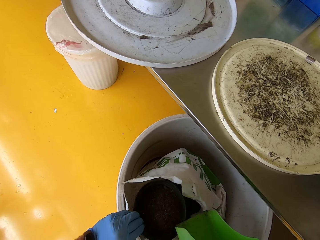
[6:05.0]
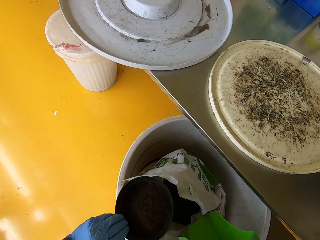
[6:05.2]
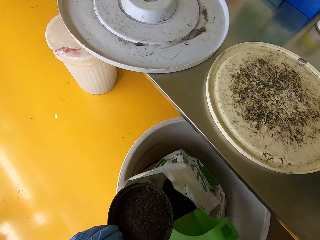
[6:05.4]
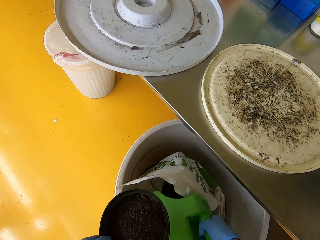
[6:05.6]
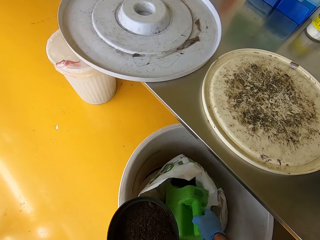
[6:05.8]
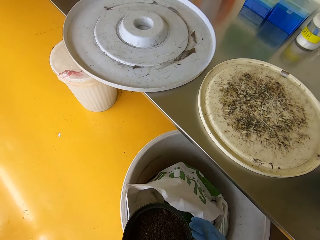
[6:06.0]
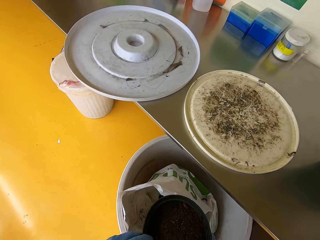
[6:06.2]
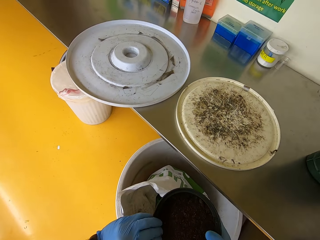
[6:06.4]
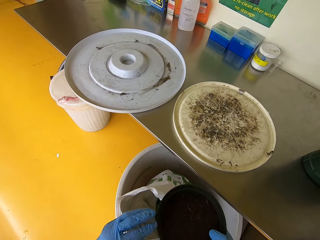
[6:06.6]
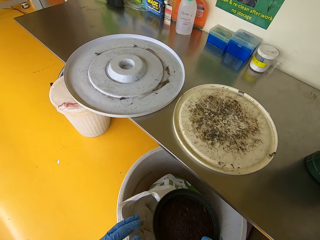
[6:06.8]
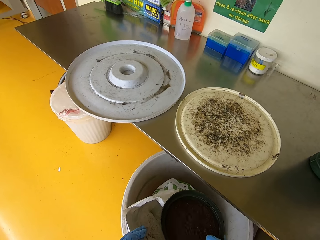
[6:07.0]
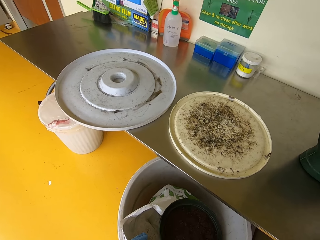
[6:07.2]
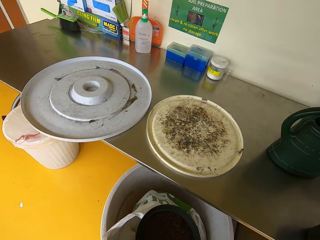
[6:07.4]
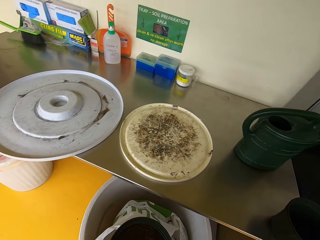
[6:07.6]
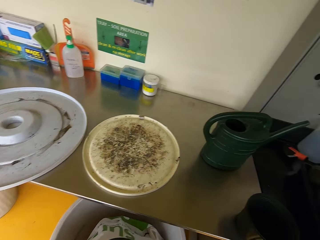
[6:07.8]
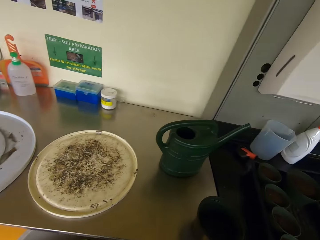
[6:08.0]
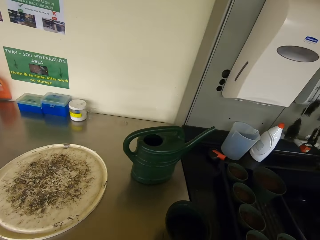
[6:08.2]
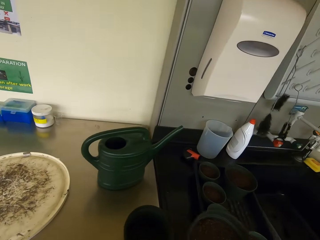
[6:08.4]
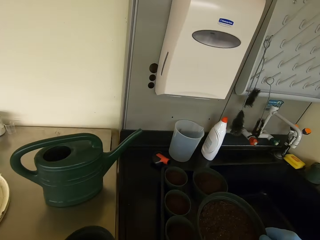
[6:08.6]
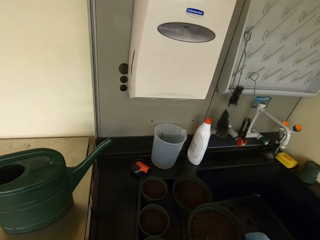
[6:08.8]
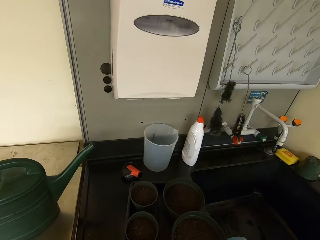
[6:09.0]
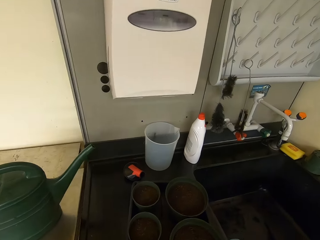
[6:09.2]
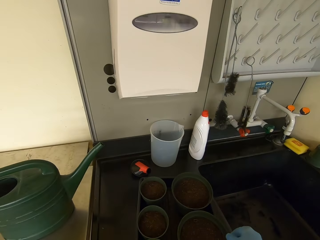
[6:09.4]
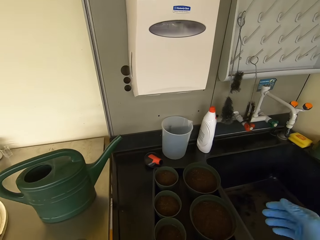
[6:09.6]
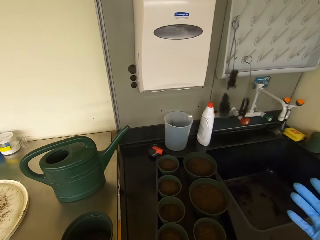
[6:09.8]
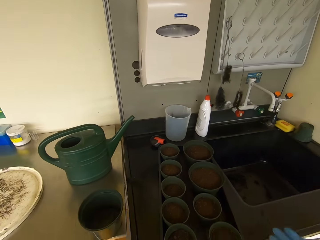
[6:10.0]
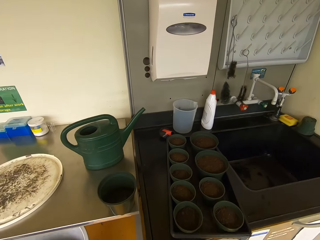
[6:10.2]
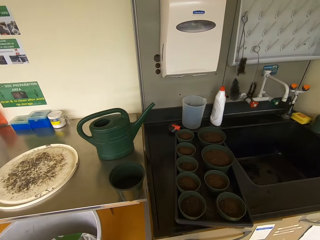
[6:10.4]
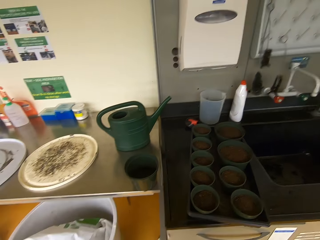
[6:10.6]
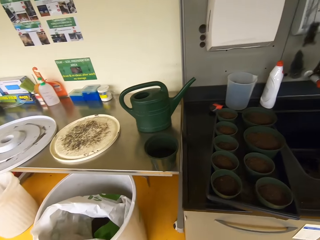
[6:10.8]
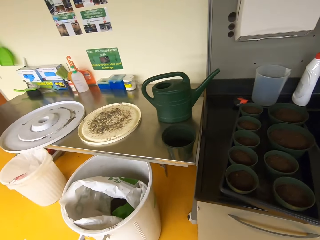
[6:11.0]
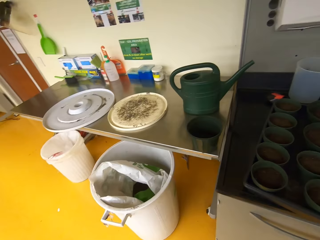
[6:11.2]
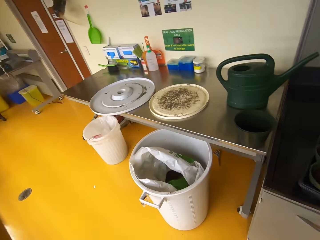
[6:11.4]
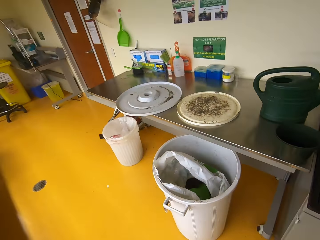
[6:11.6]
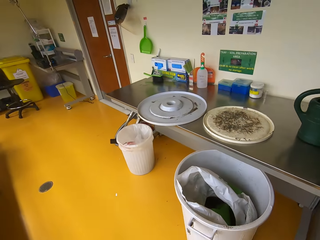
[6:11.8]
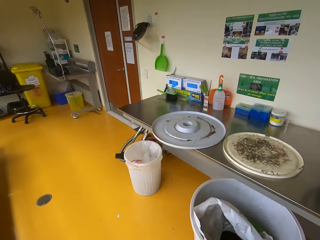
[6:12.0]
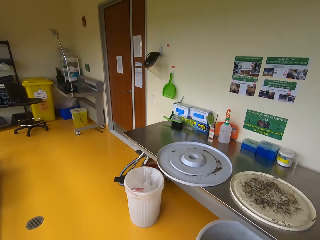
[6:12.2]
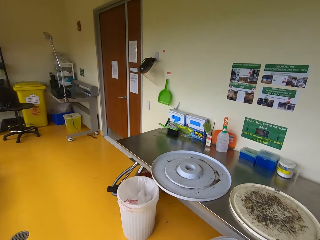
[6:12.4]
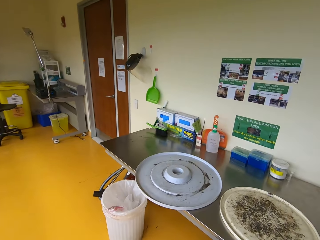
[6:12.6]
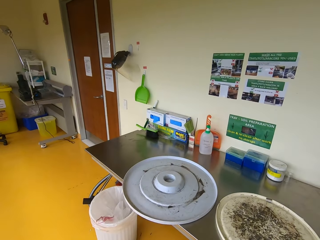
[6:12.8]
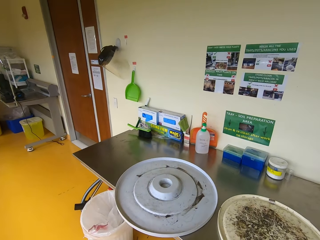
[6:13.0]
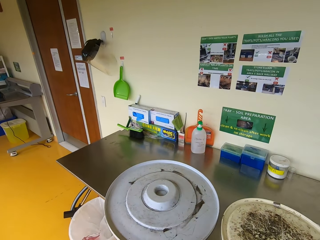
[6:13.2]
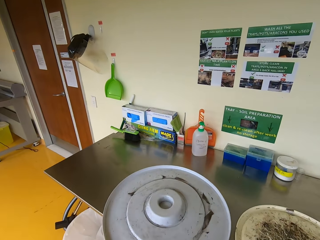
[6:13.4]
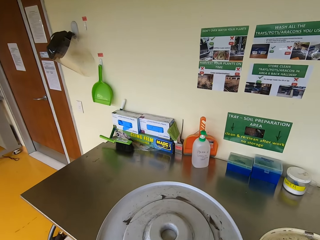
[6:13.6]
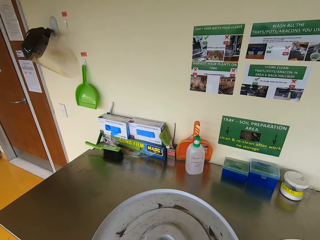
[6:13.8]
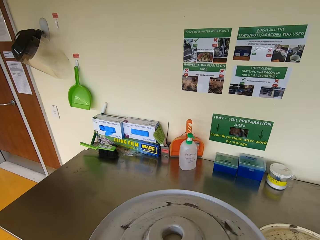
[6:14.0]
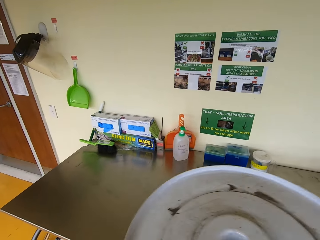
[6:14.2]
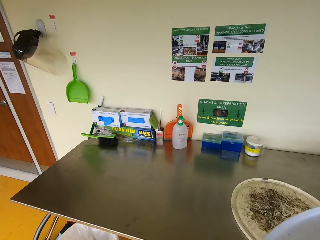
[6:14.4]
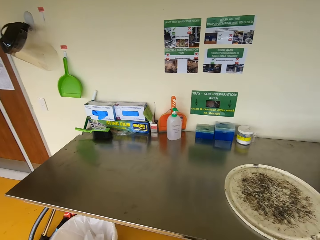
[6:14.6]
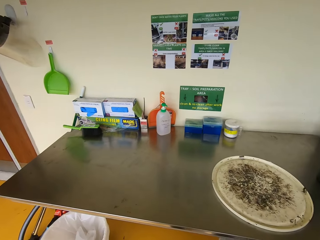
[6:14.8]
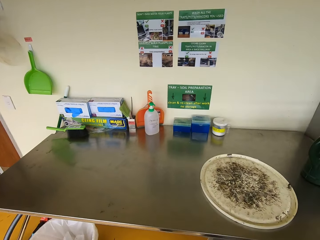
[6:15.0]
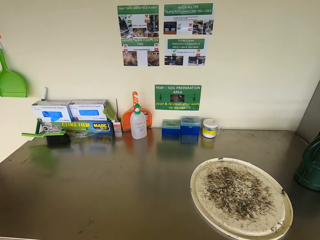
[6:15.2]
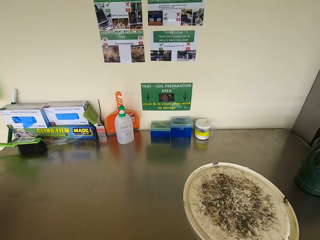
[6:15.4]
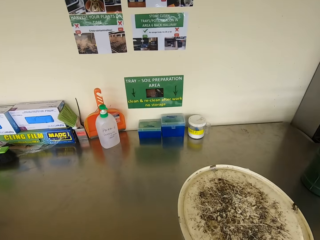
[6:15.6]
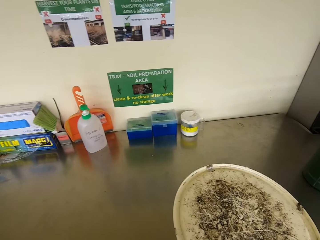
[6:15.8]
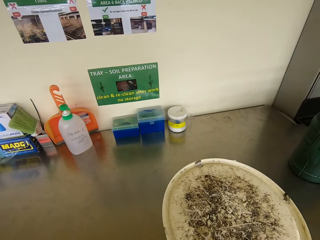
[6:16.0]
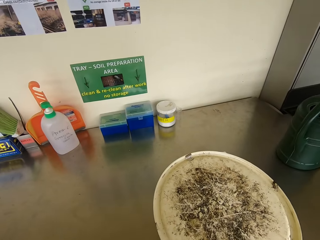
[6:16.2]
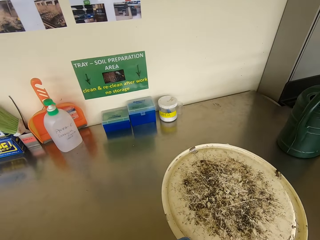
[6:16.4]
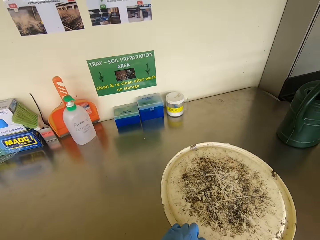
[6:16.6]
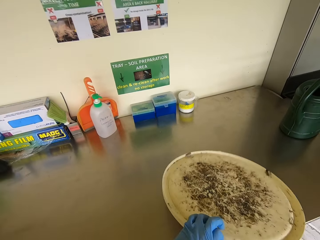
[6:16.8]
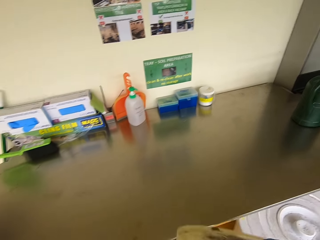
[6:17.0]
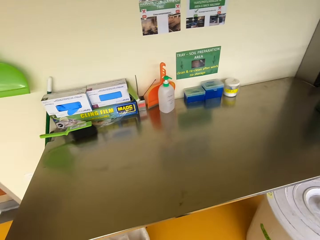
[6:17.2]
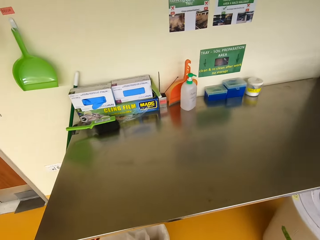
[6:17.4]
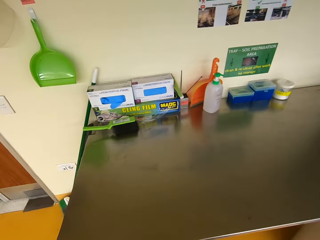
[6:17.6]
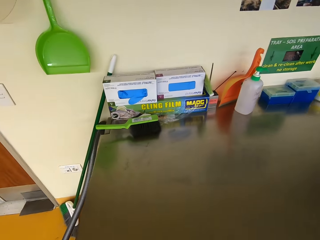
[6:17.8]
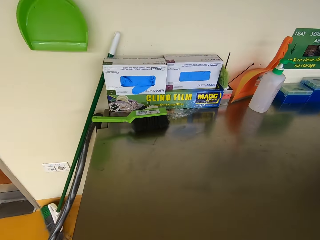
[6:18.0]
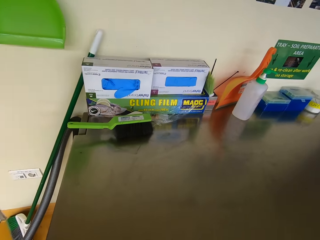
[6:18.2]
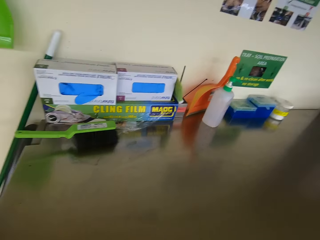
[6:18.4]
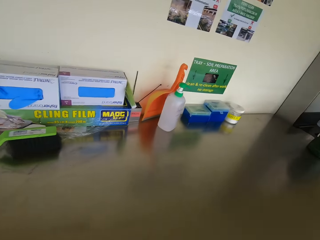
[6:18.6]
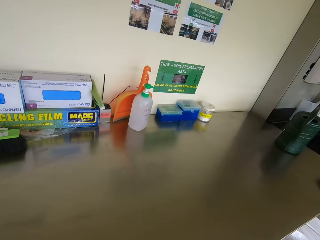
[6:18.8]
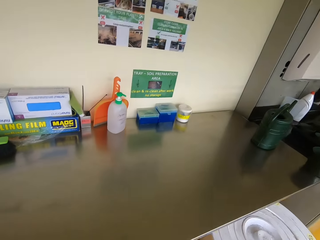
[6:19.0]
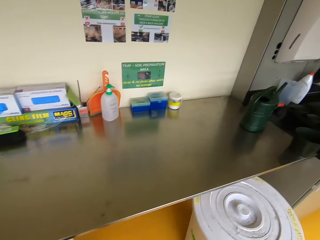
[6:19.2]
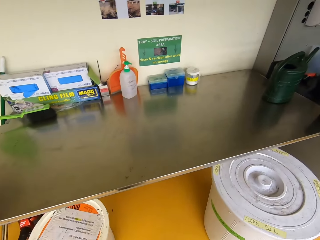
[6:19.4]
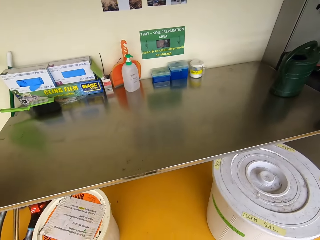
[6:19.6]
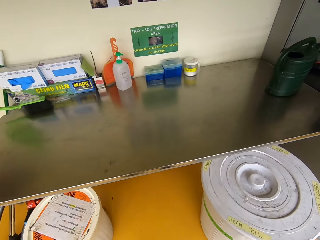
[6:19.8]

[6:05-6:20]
The camera wearer drops a bucket. They shake a plastic pot. They place the plastic pot on a tray. They look around. They walk. They pick up a plastic lid. They close the bucket. They look around. They pick up the plastic lid. They close the bucket. They look around.

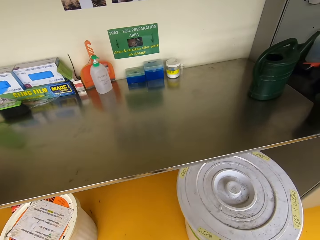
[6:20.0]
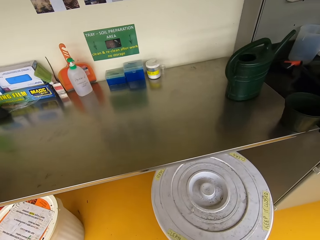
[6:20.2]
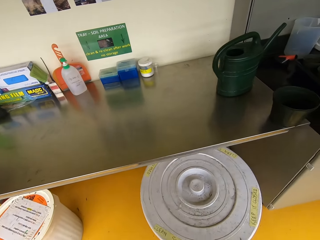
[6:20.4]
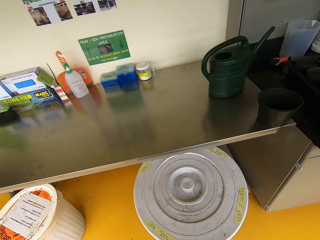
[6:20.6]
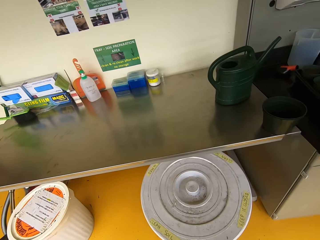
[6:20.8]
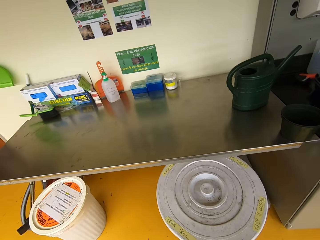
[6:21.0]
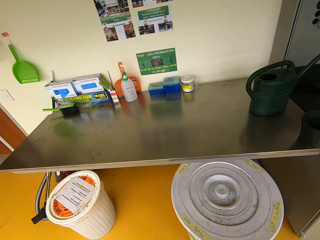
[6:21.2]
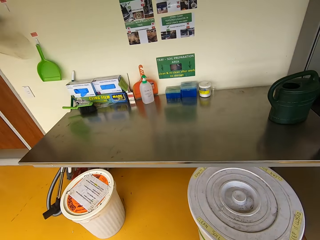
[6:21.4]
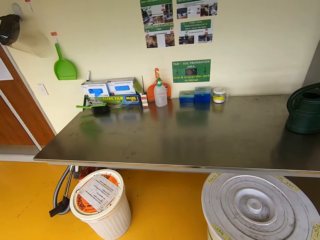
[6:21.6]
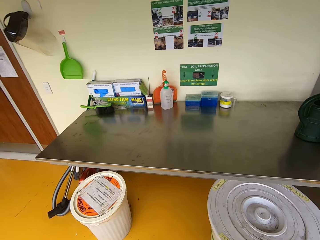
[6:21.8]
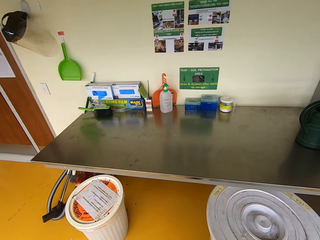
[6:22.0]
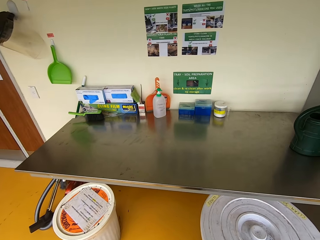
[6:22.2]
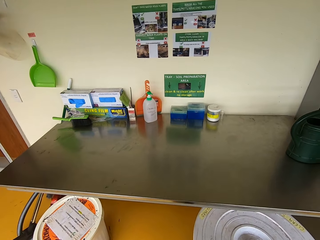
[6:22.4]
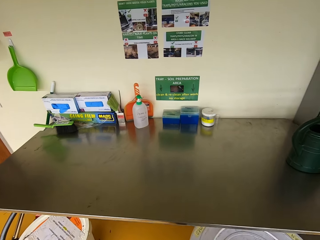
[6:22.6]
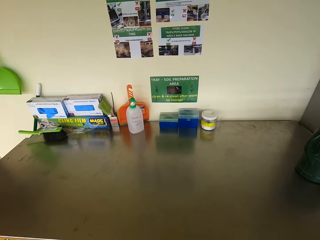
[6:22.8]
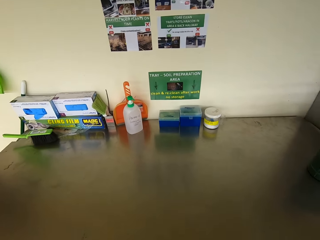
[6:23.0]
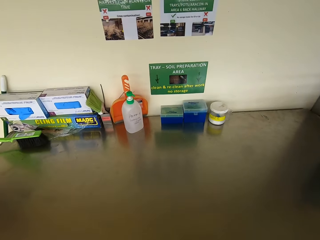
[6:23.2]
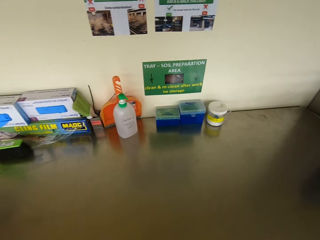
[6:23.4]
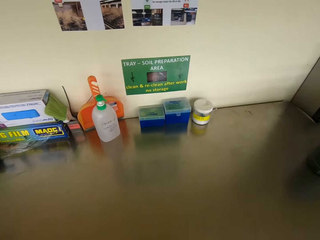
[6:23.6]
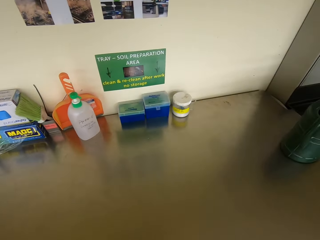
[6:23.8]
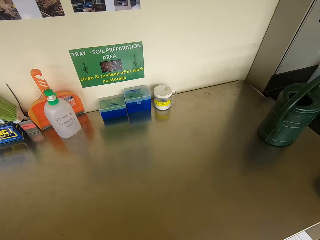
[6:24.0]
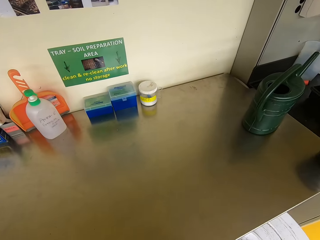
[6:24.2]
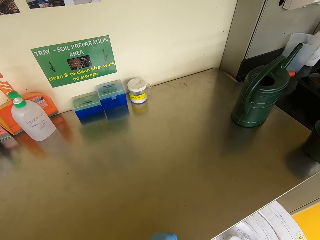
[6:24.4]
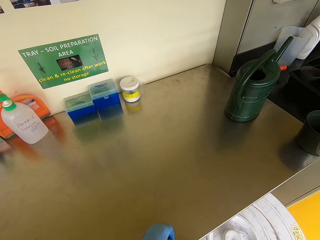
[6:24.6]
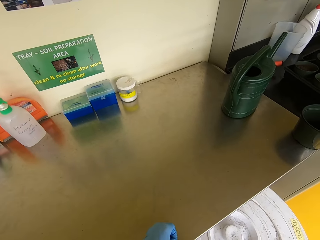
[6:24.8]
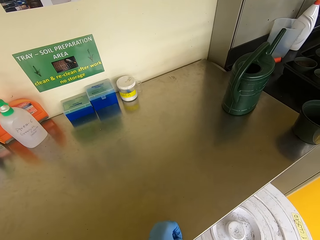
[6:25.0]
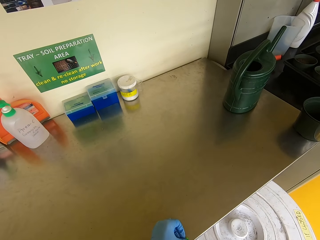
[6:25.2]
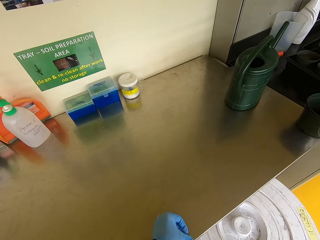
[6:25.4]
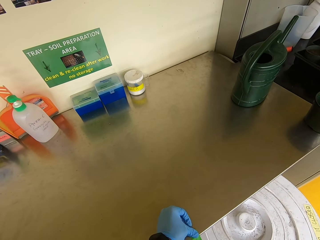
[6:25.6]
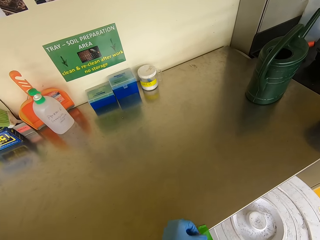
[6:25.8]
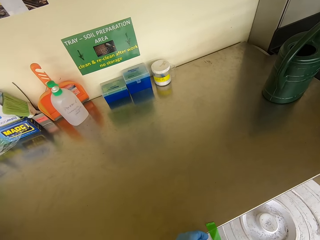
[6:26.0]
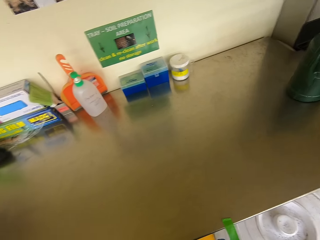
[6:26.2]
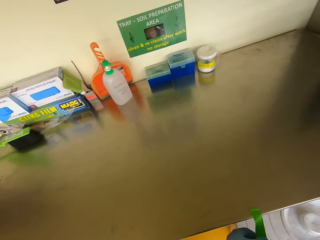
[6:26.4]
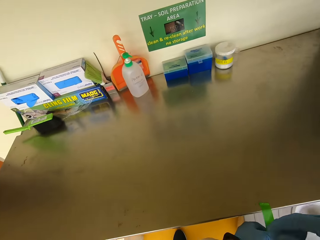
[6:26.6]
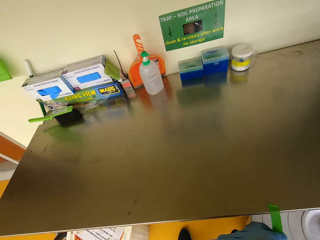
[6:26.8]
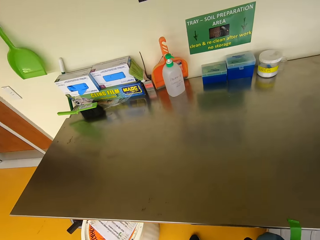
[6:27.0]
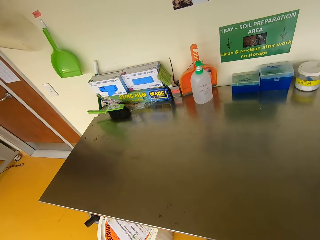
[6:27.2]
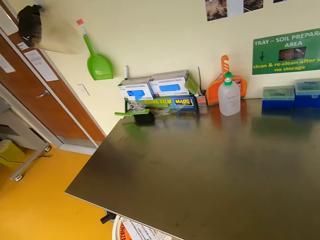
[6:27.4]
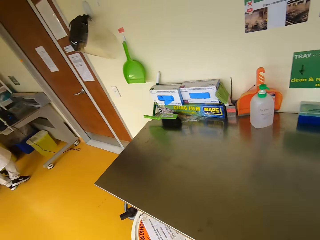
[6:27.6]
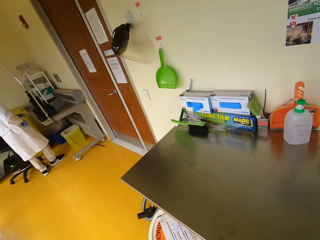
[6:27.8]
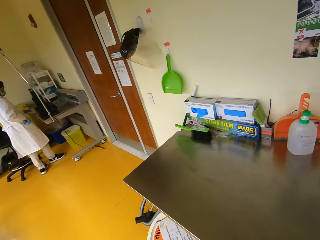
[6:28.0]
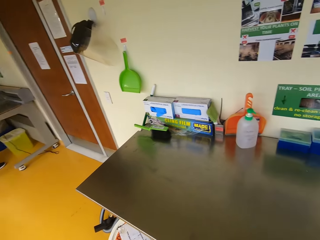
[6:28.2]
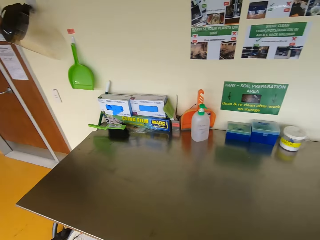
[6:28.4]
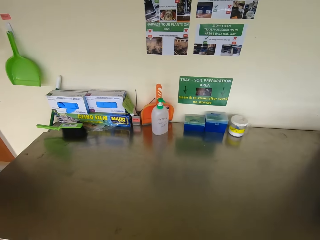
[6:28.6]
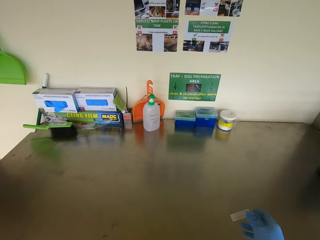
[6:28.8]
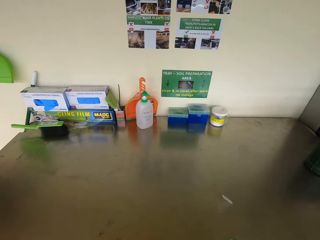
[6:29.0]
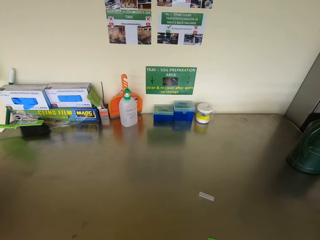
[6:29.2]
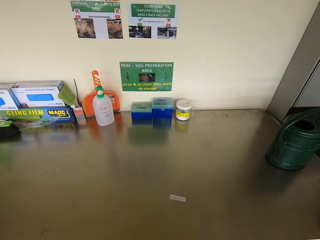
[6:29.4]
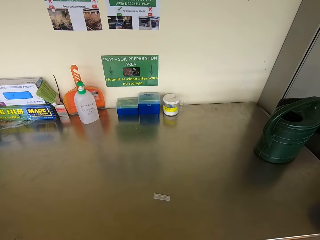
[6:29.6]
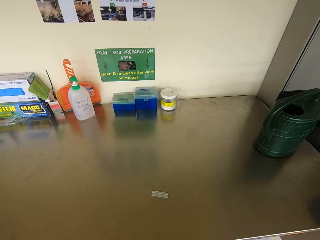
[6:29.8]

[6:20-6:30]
The camera wearer walks. They stick plant tie tape on a counter. They pick up the green plant tie tape.
